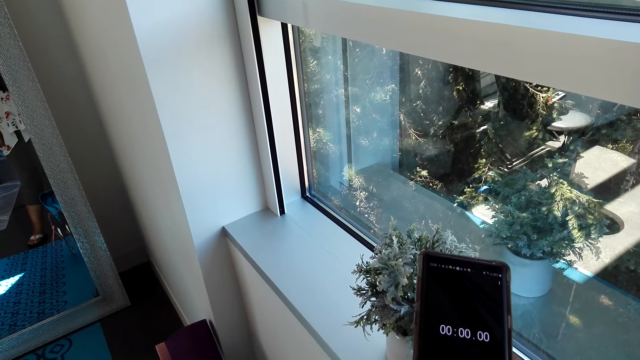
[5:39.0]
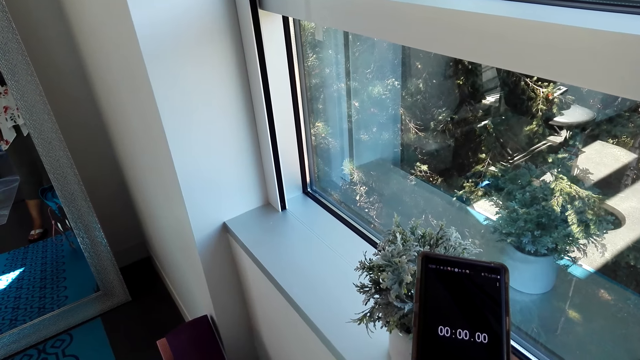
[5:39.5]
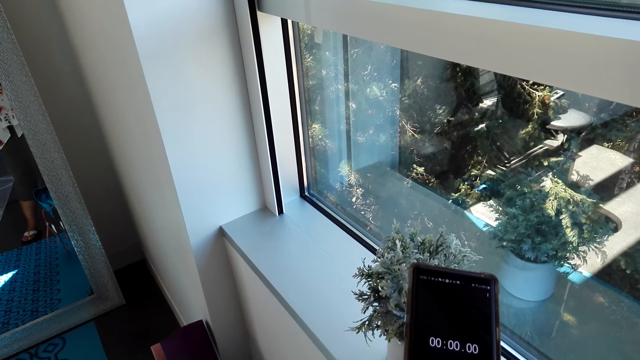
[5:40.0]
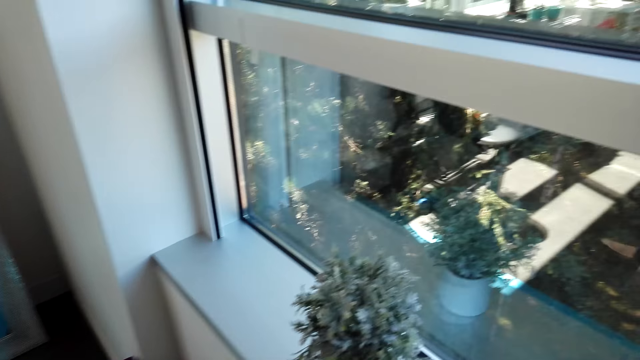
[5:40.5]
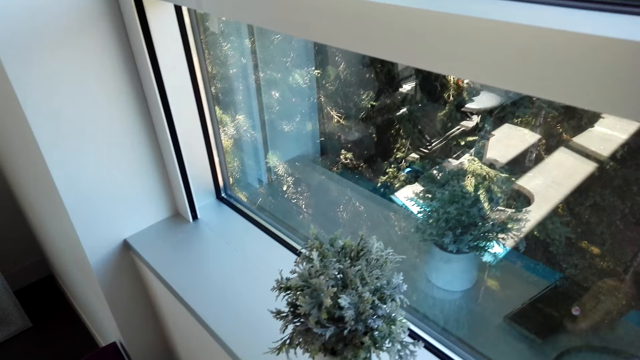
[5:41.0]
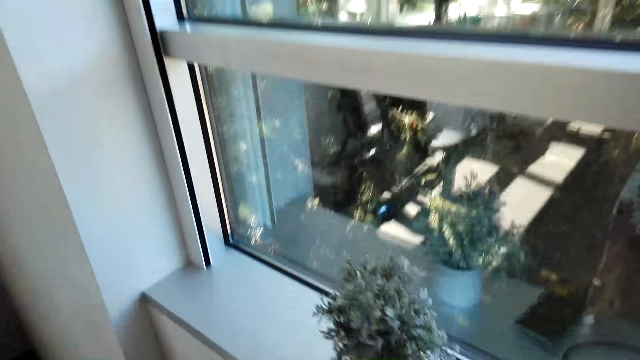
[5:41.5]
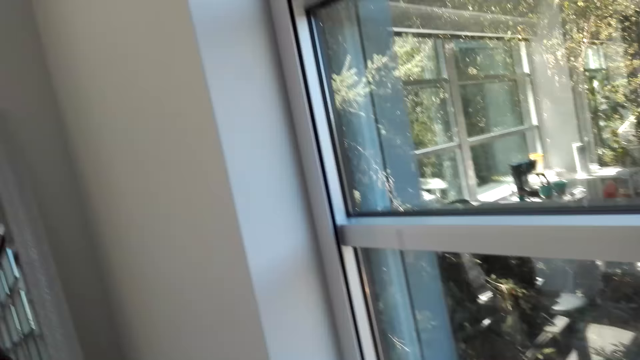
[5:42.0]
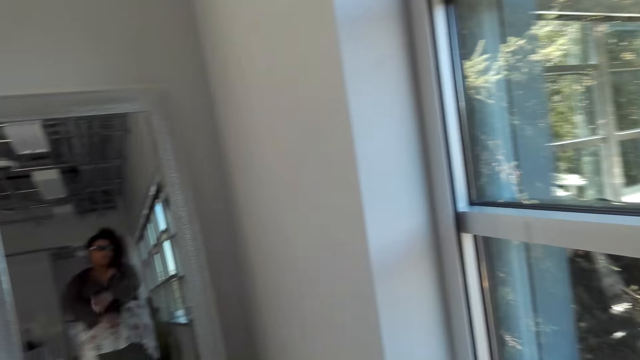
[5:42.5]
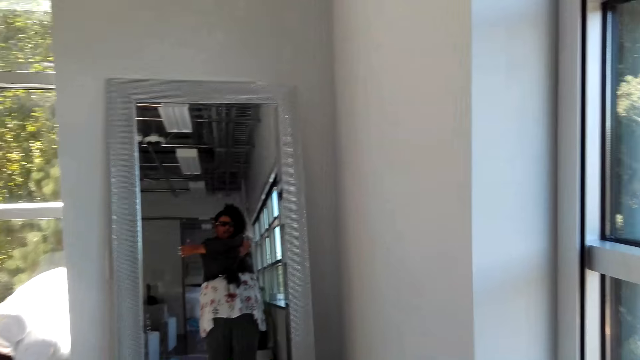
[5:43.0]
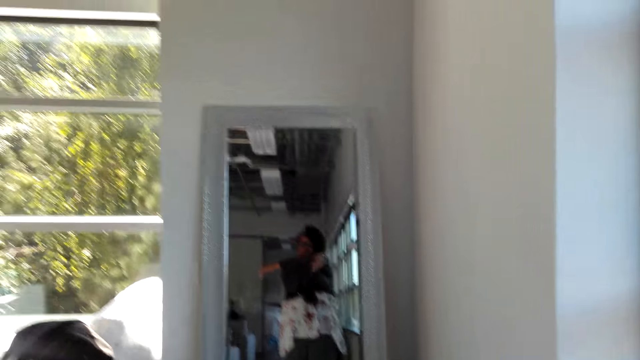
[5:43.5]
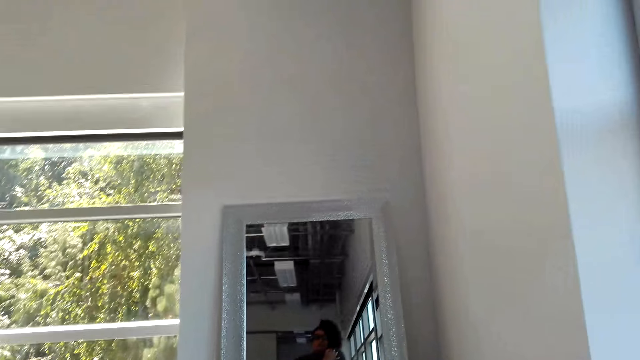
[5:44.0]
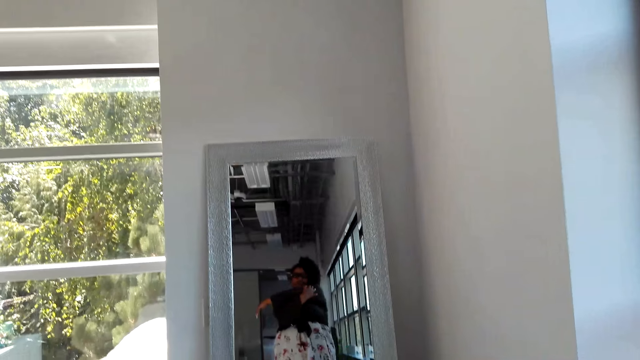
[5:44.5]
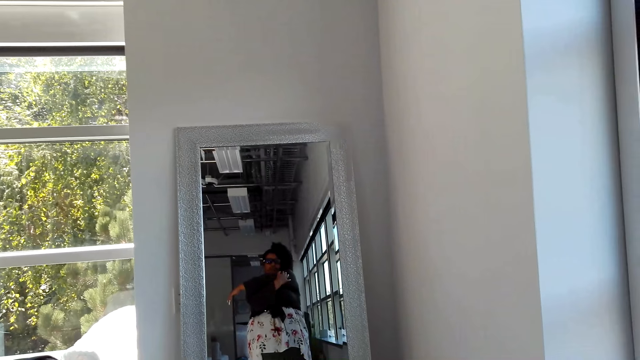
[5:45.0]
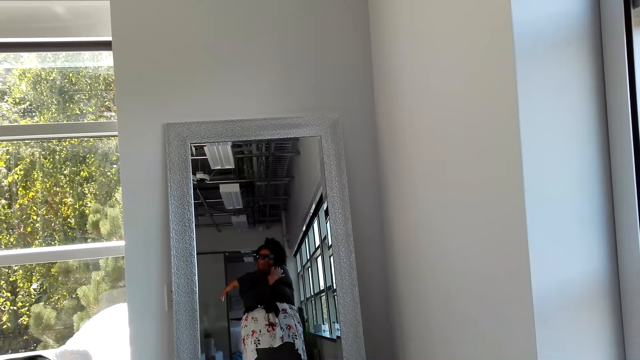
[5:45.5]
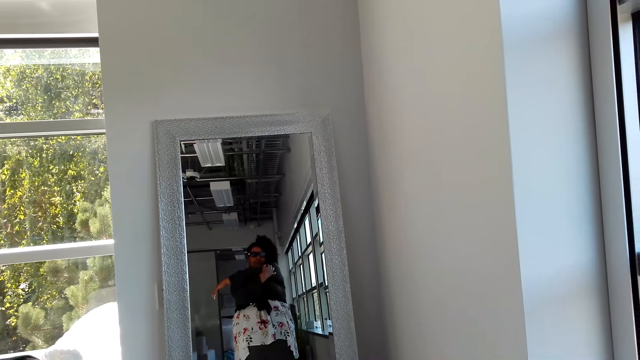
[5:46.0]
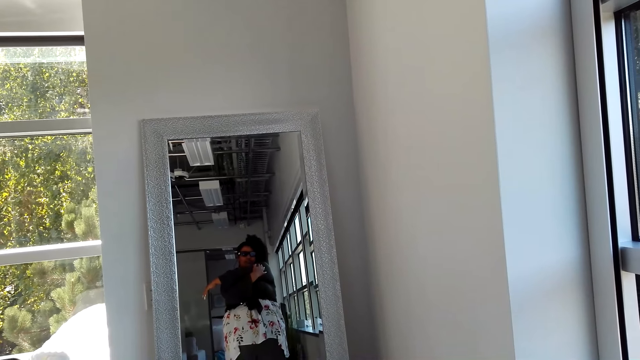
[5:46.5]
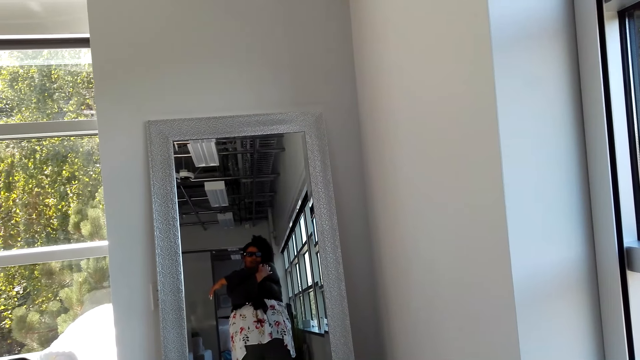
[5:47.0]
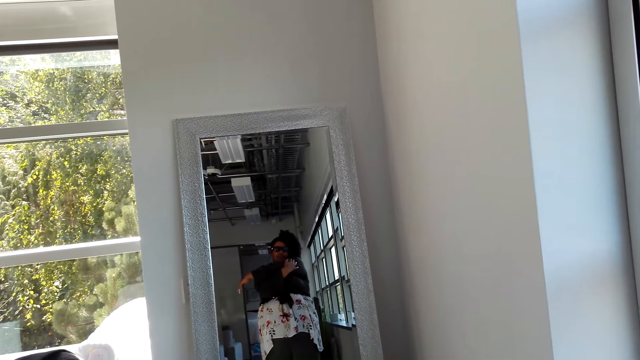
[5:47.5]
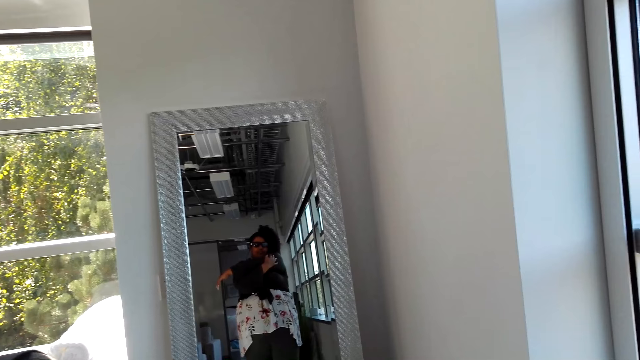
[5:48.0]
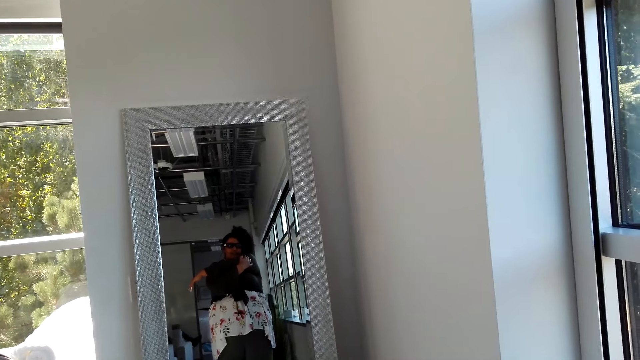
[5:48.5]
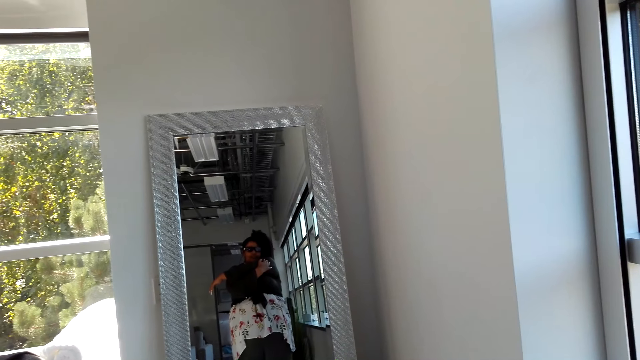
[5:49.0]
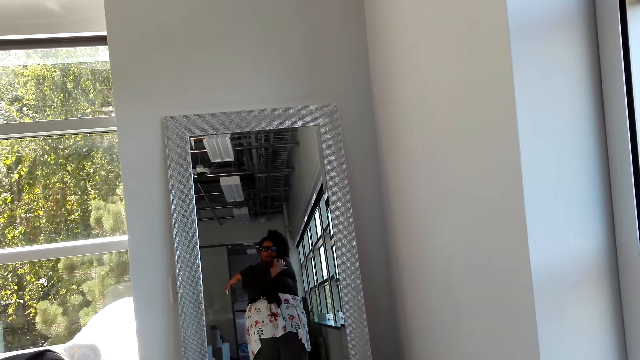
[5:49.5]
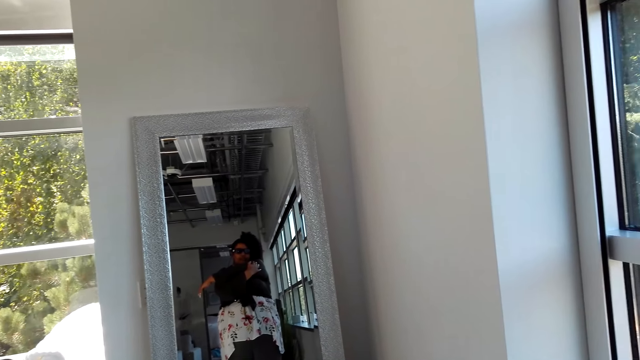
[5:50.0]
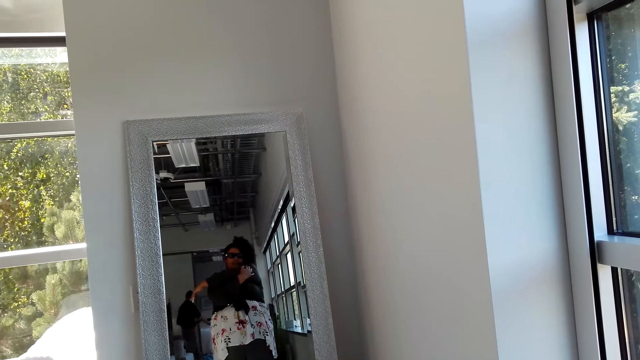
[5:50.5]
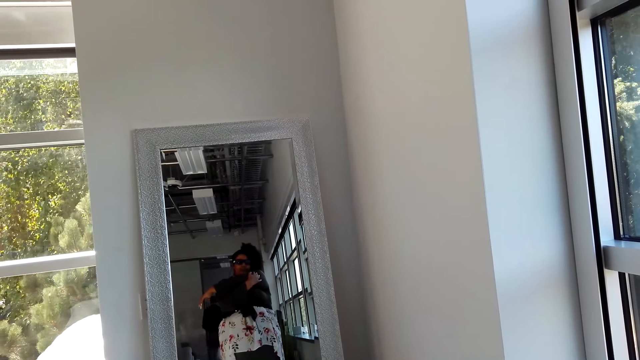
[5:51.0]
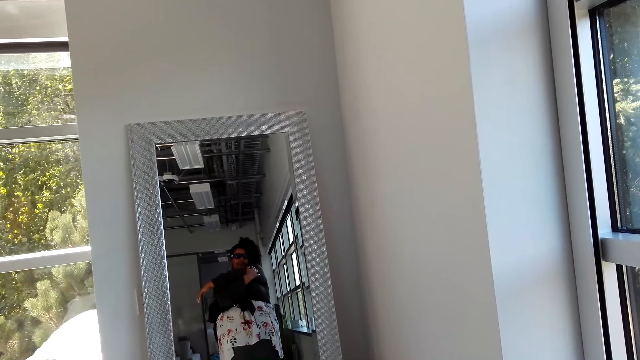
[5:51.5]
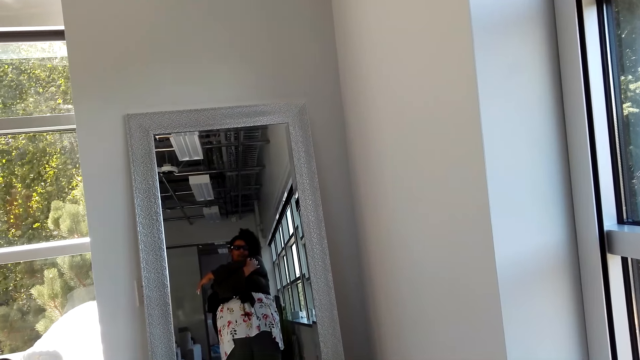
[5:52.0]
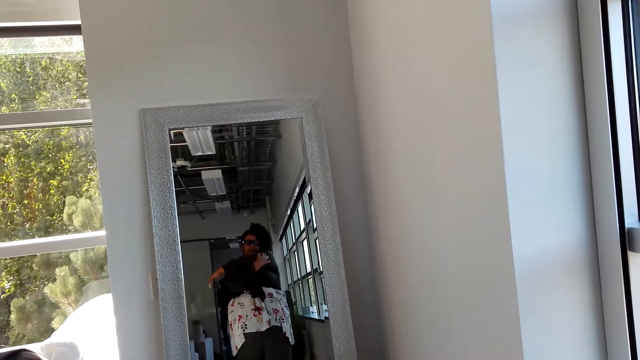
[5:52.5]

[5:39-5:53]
The camera wearer operates the phone. She puts the phone on the table. She folds her hands. She walks around the room. She stares at the mirror.

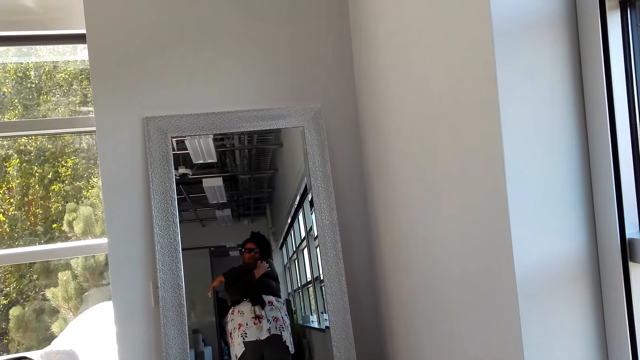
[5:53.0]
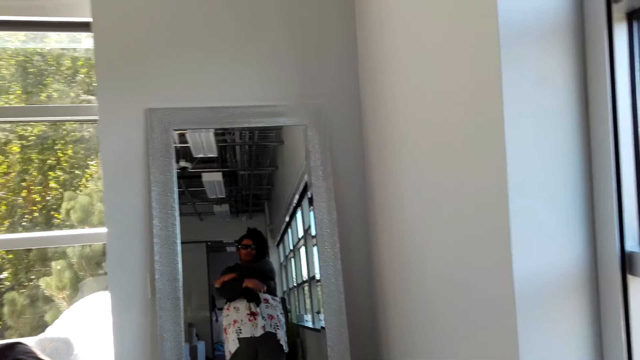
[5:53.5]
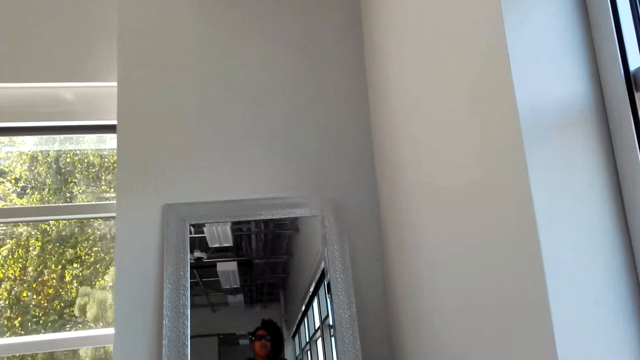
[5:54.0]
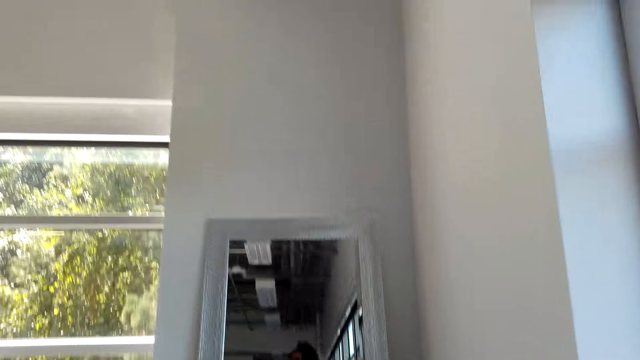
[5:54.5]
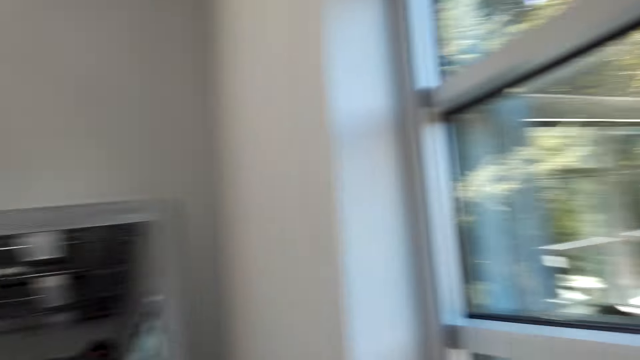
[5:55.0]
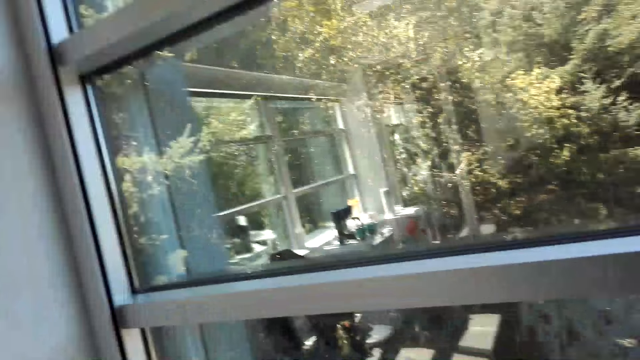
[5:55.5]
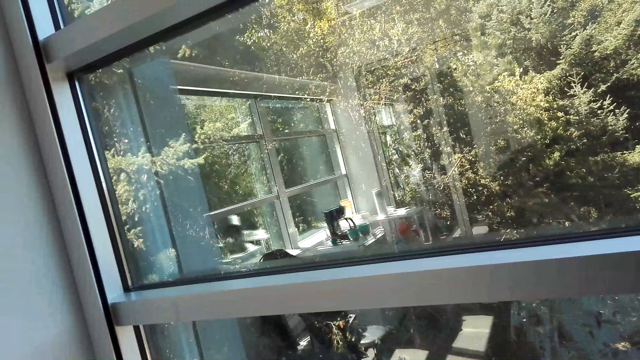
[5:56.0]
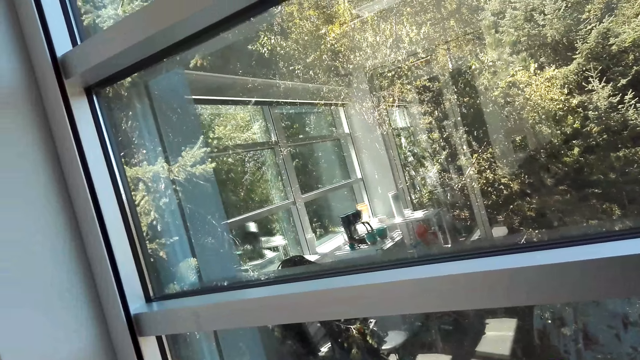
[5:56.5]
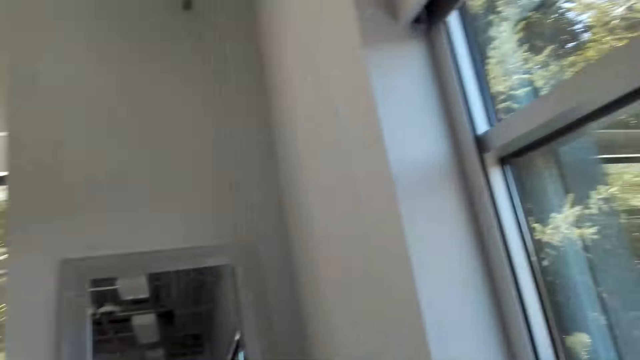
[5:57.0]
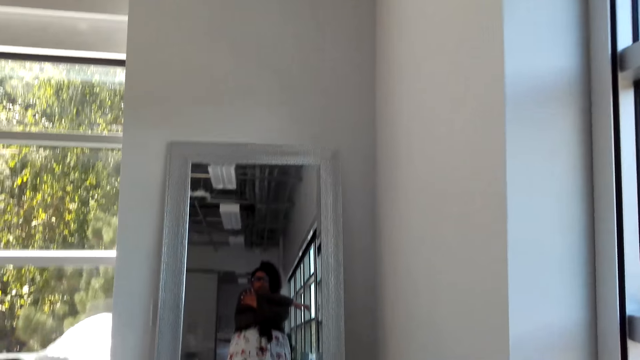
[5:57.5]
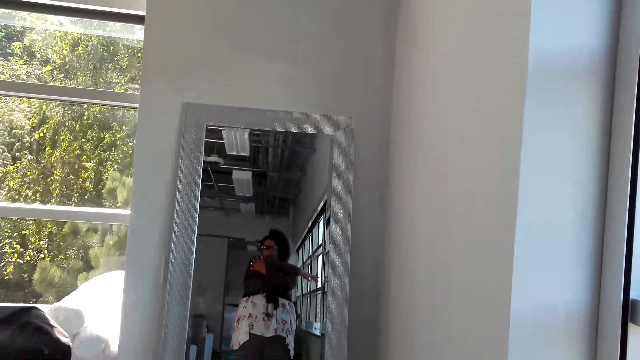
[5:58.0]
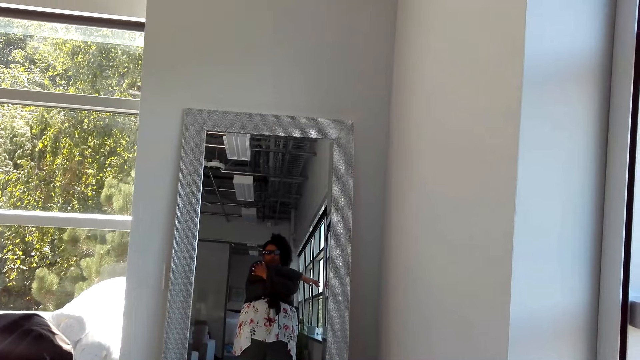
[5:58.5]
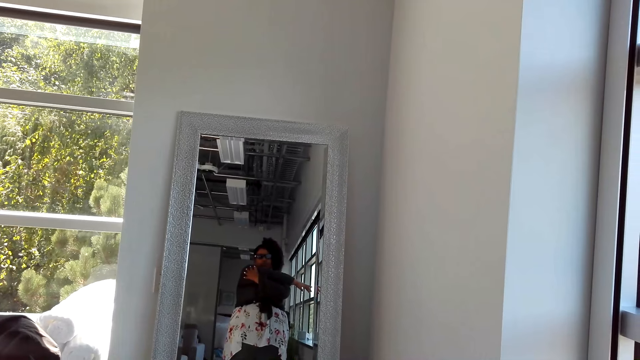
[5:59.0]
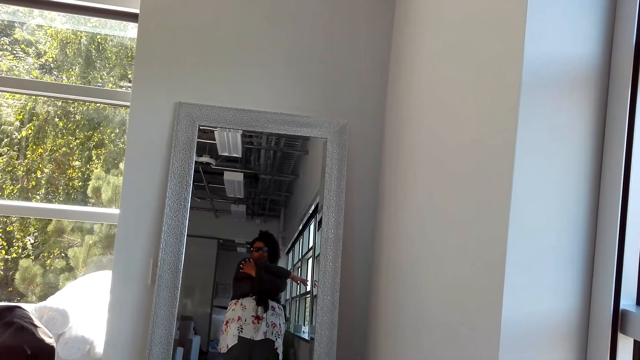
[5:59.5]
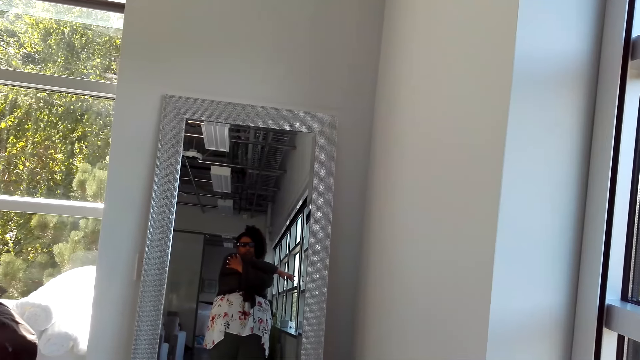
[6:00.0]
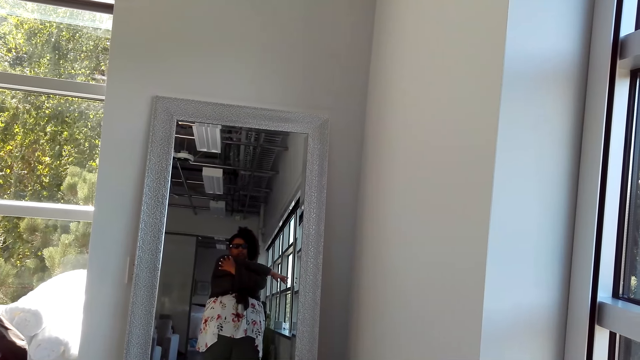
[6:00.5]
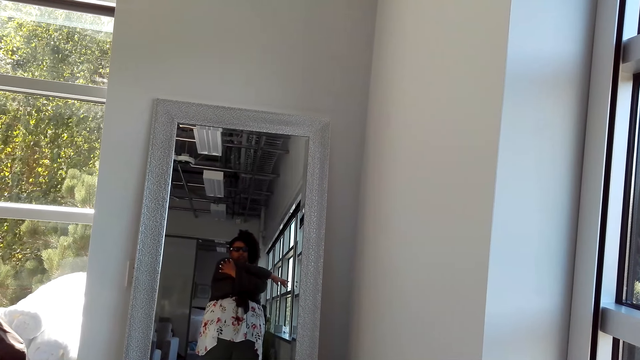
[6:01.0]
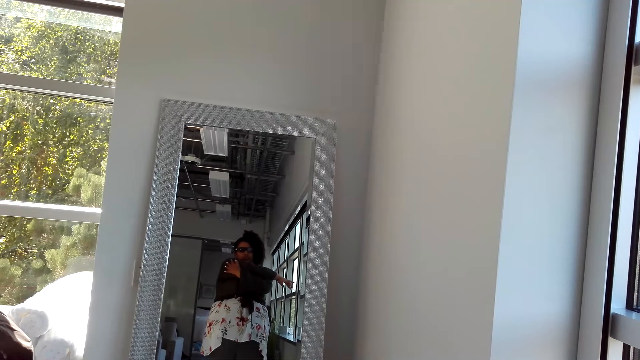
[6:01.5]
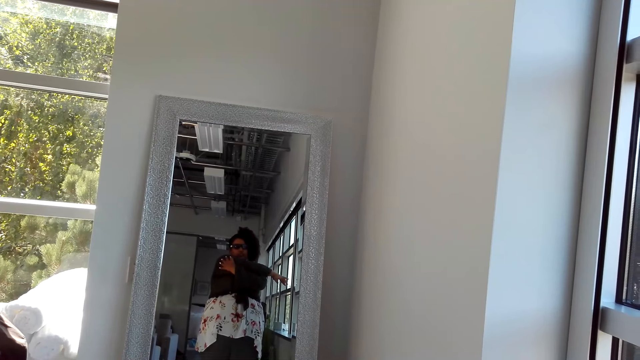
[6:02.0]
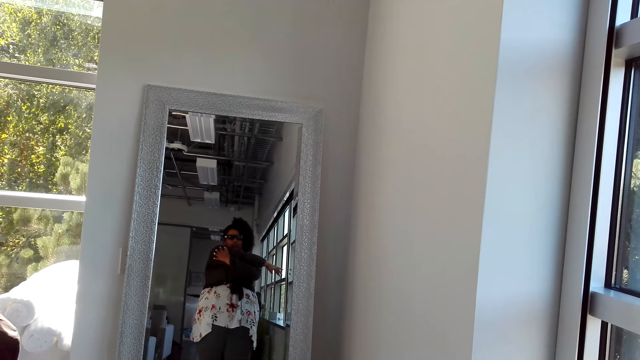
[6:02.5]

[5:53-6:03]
The camera wearer looks at the window. They look around. They stare at the mirror.
